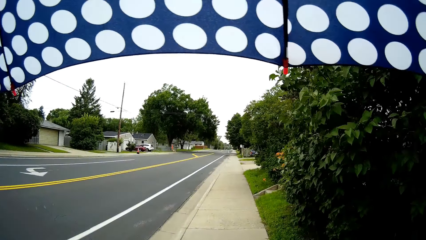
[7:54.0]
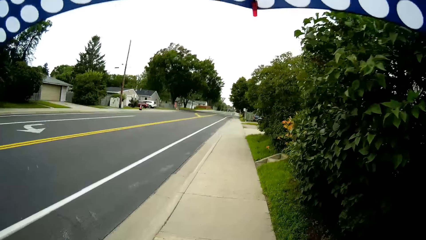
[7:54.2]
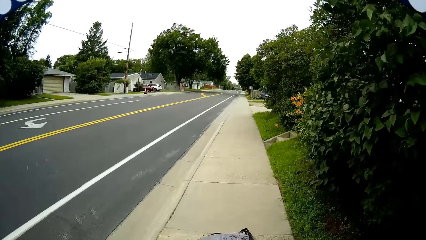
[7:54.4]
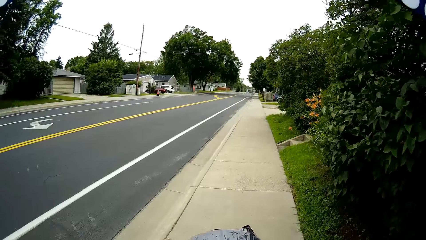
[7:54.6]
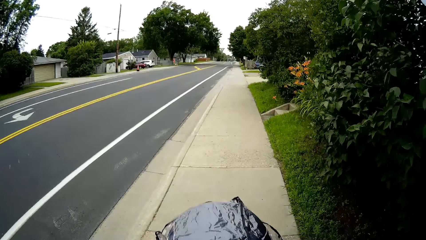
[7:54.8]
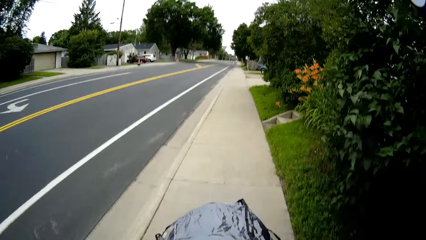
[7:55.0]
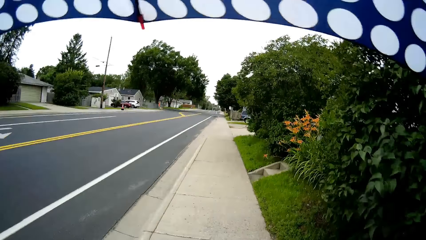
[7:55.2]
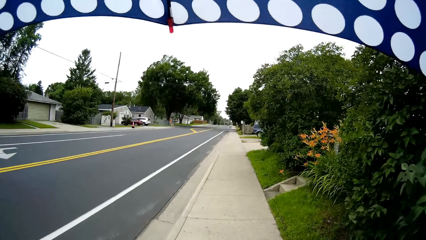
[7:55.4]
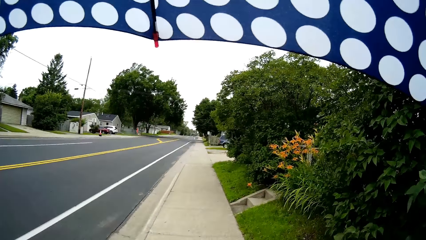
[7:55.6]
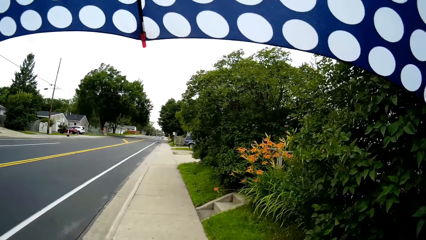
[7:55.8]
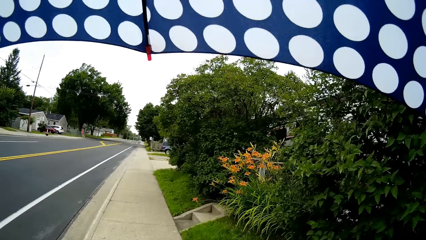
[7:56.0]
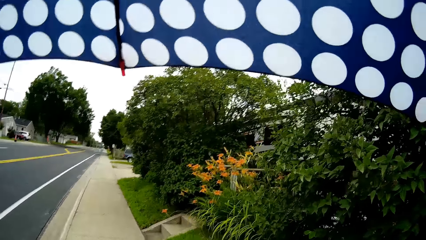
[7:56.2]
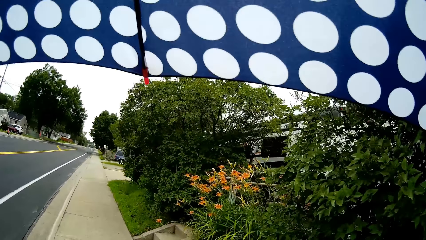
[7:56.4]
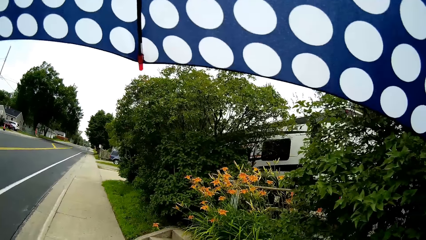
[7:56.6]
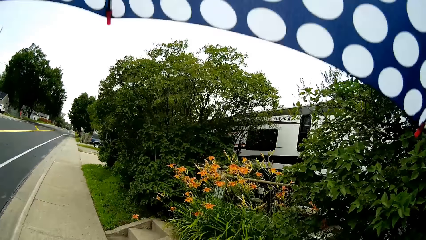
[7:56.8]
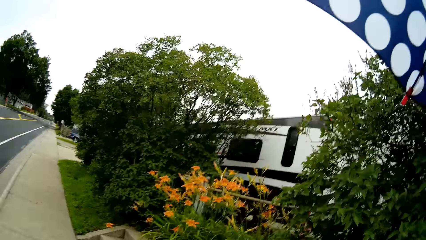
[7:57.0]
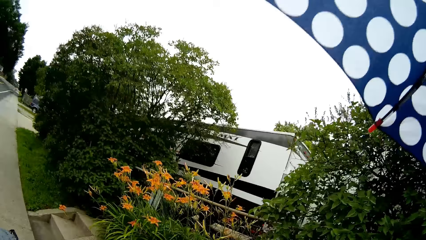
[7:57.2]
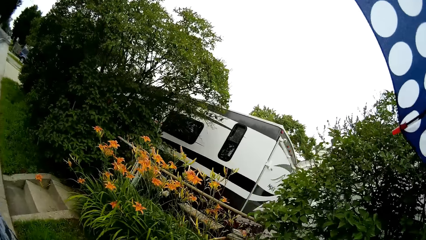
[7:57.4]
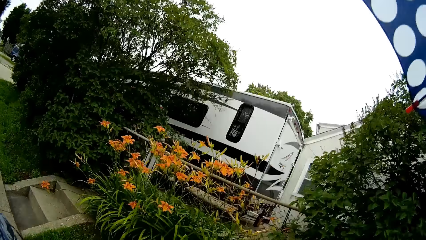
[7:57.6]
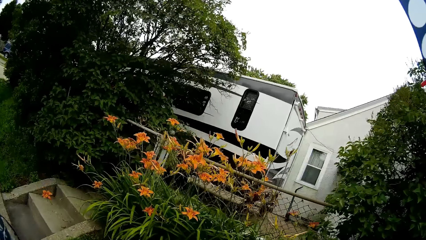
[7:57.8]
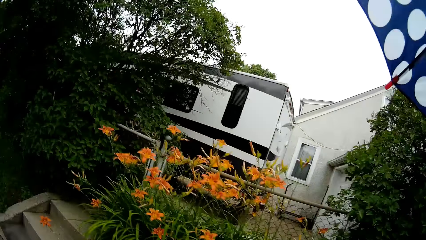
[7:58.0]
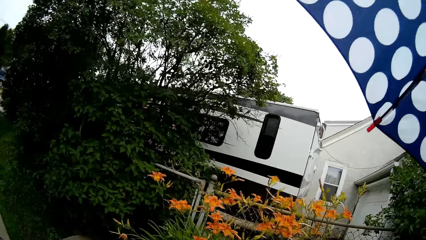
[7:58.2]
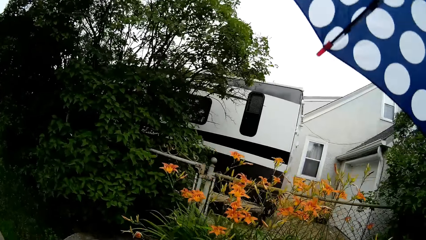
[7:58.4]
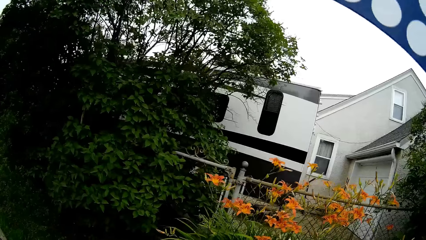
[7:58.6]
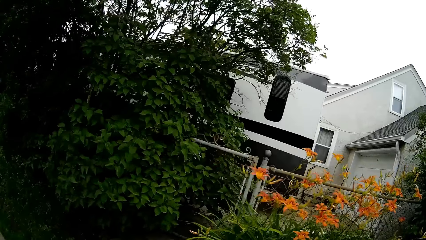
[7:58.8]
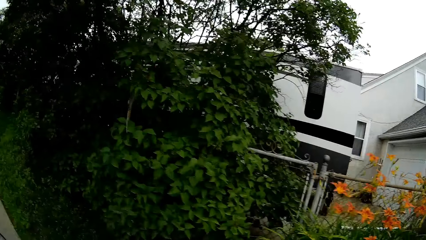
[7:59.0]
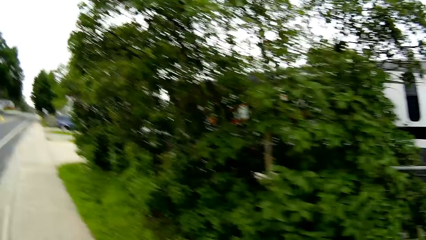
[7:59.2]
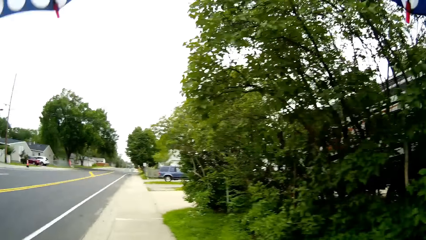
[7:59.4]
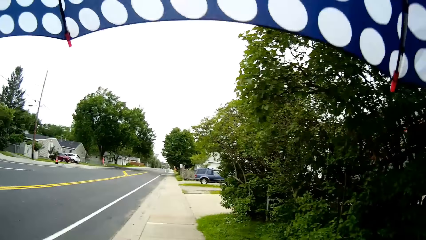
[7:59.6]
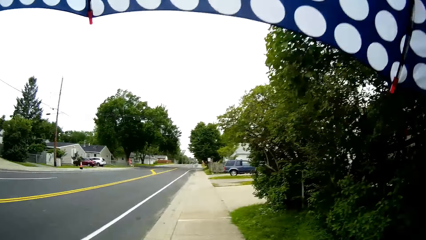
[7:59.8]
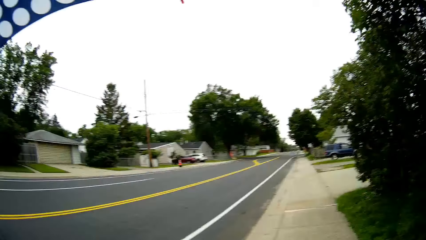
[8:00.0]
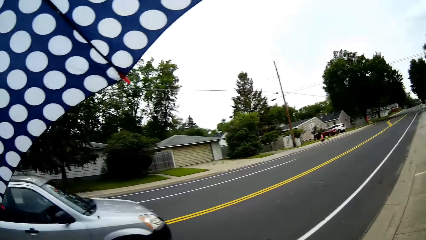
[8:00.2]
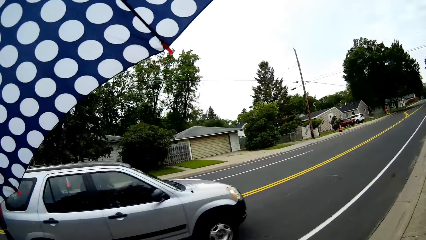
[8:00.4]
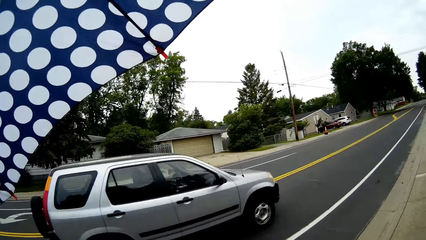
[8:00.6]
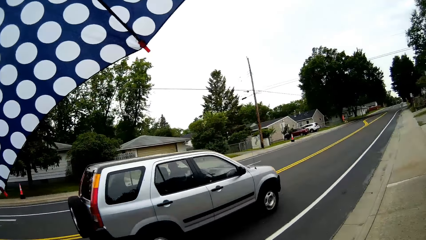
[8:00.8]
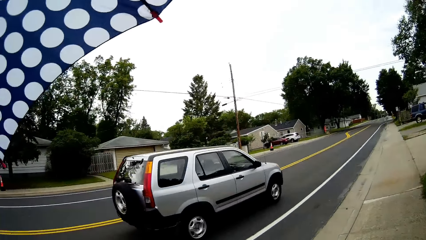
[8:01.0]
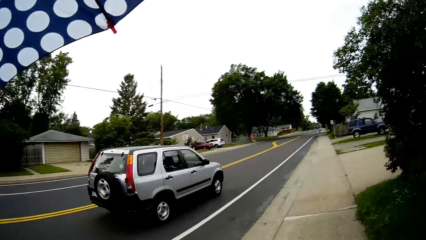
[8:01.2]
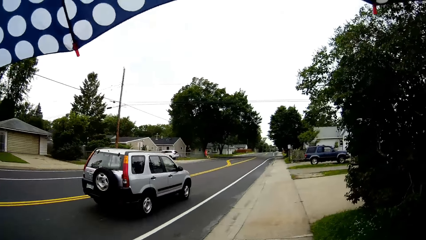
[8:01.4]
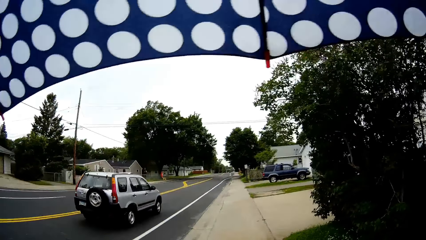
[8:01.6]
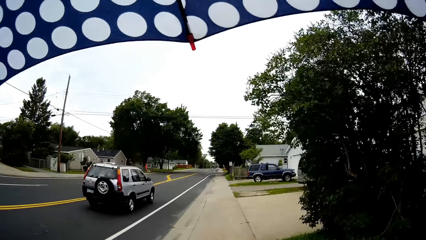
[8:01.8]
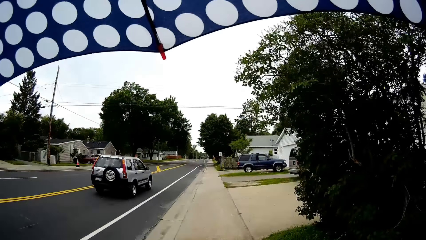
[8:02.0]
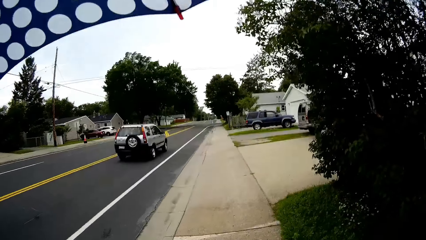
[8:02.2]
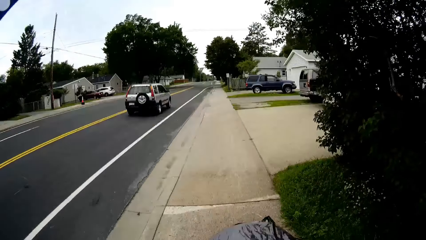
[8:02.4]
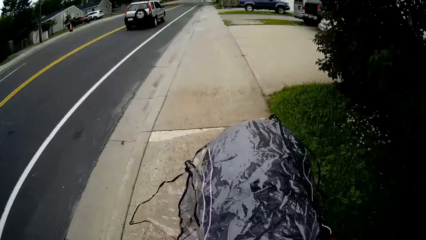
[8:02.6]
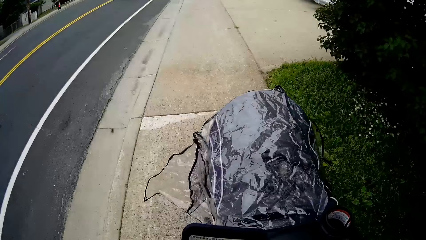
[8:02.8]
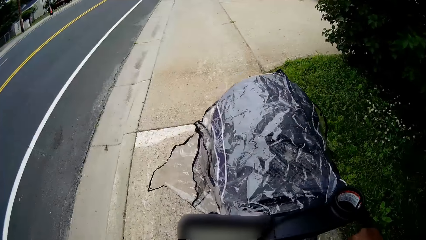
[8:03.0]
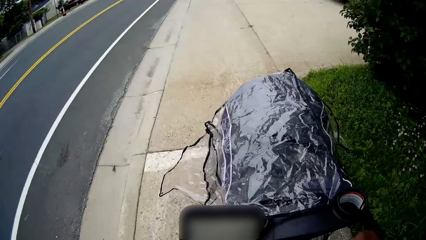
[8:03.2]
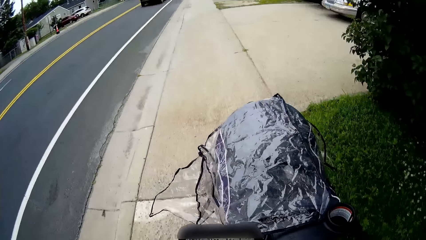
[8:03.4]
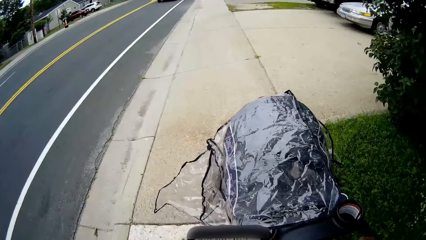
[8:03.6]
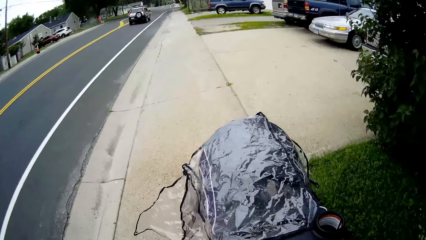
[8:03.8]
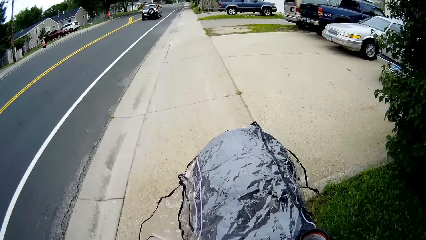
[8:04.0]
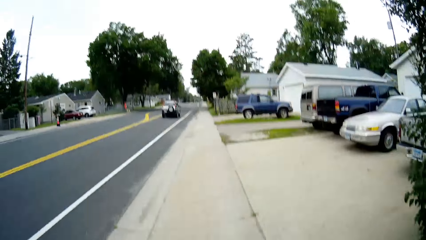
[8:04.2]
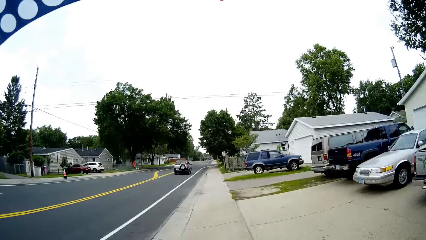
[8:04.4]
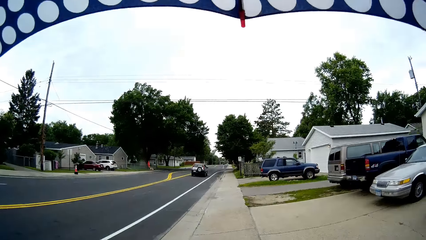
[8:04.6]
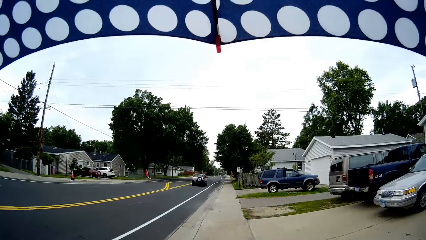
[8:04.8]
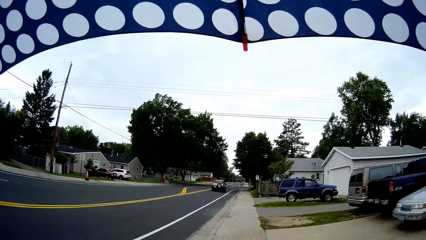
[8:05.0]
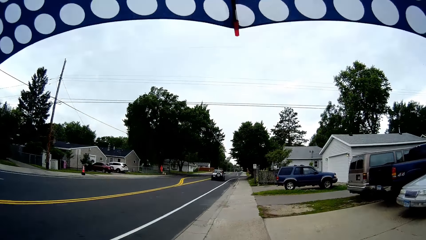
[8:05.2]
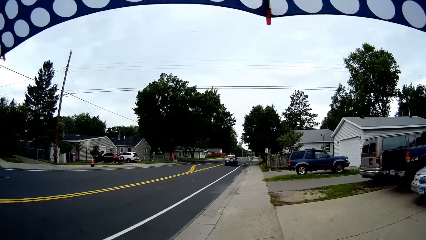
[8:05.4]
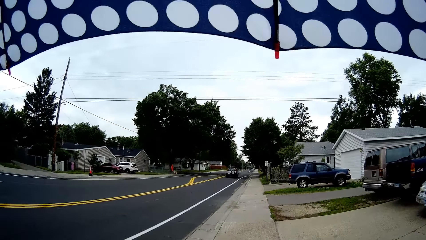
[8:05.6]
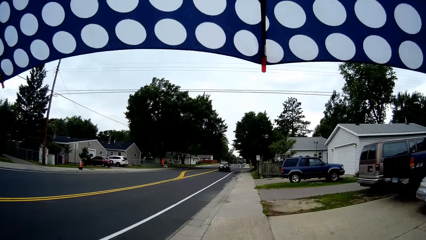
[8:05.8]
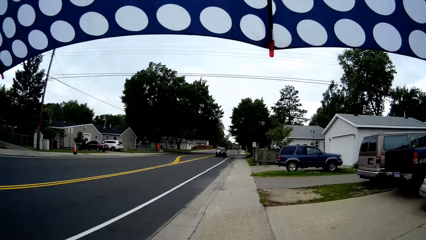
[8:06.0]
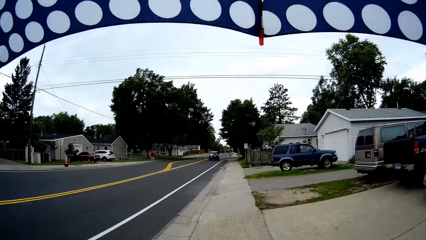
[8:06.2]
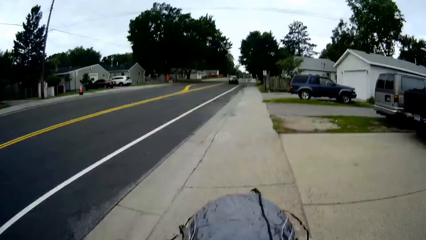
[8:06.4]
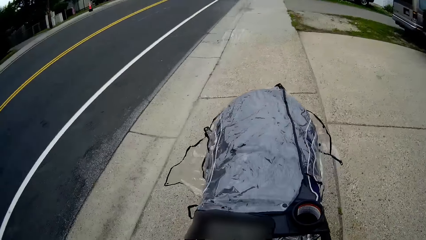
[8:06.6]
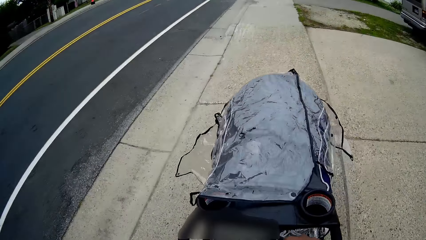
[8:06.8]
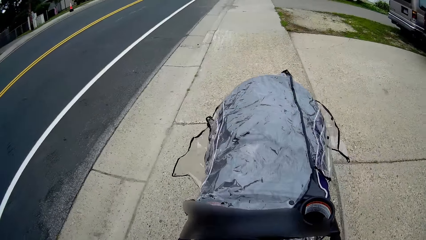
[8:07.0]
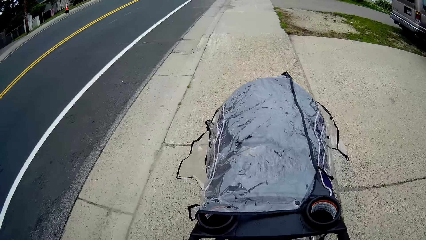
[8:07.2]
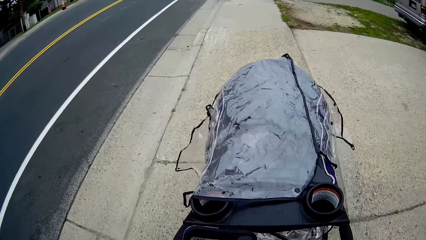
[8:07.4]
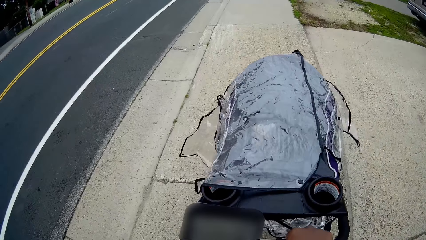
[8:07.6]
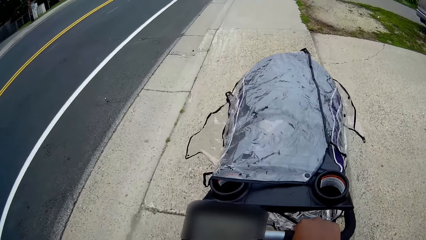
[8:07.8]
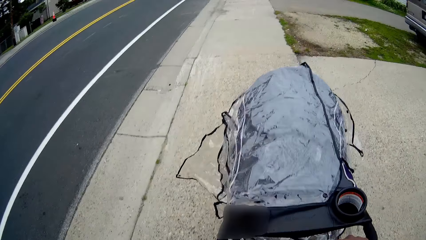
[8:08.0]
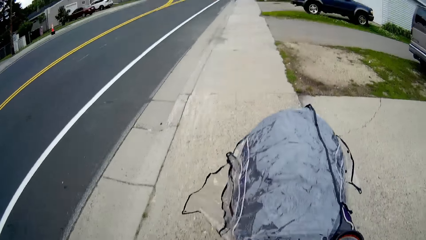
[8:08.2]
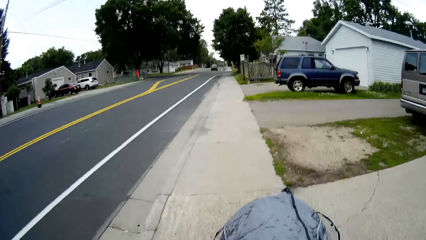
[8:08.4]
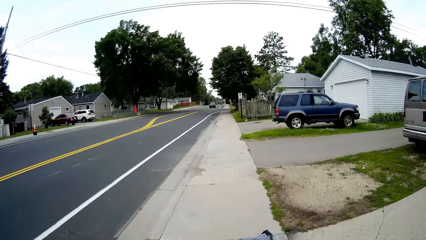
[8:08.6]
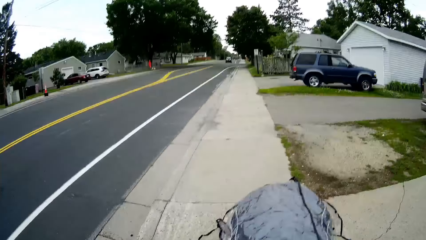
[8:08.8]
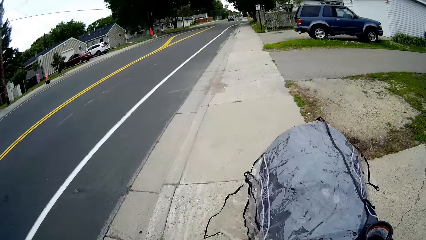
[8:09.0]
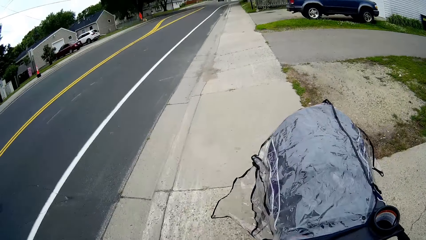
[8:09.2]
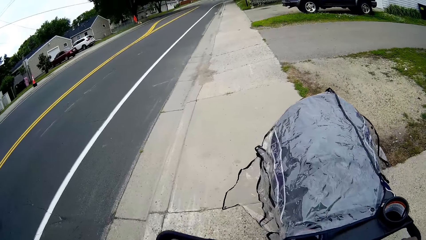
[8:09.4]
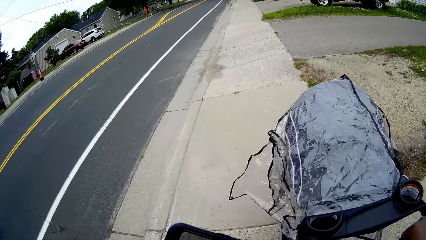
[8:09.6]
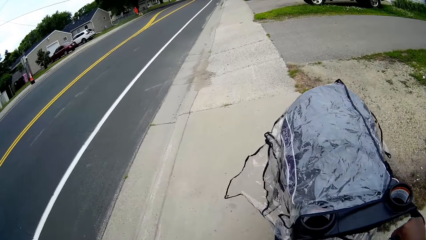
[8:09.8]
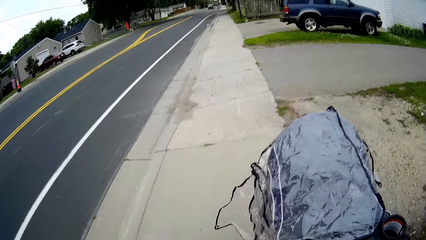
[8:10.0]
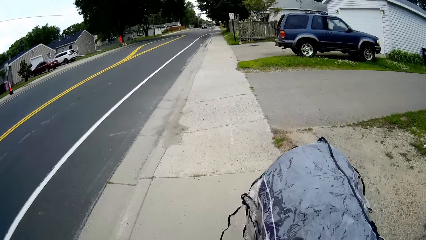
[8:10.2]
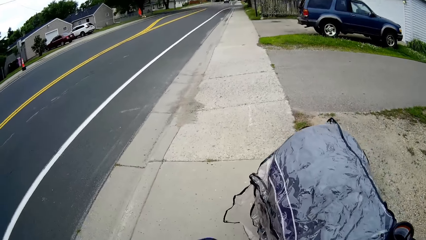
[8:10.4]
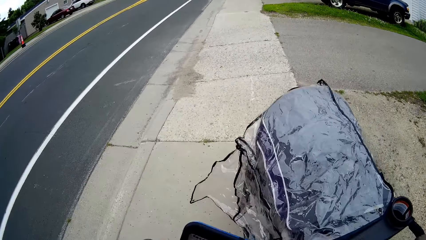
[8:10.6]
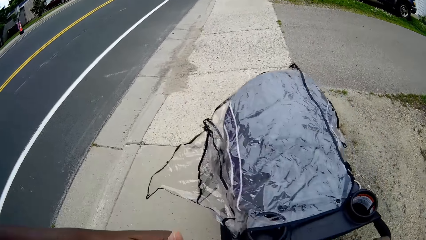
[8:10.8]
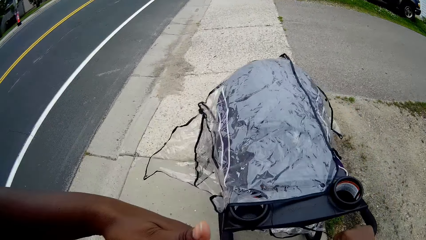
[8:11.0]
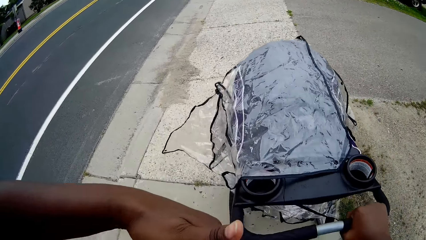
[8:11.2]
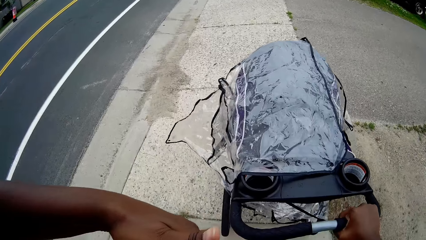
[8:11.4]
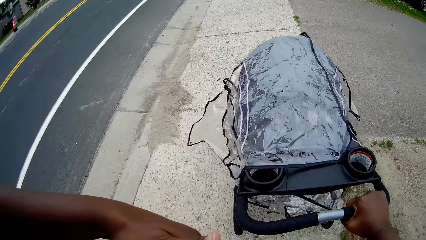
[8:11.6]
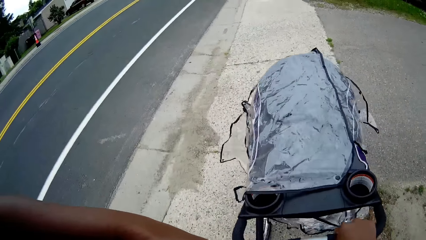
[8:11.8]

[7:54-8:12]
The camera wearer walks on the sidewalk. A silver SUV drives past them on the road. The camera wearer pushes the baby stroller.
